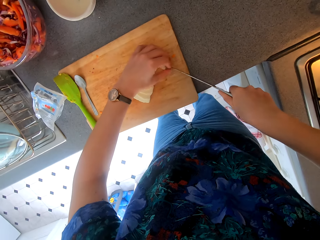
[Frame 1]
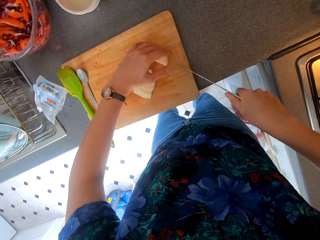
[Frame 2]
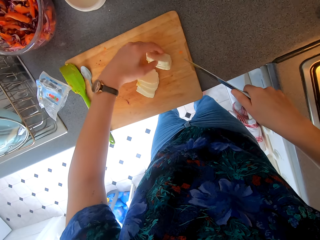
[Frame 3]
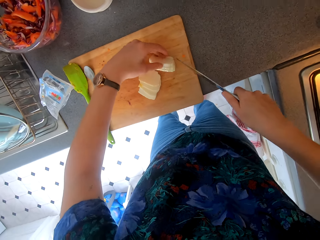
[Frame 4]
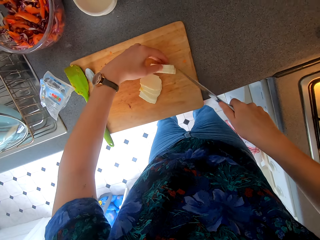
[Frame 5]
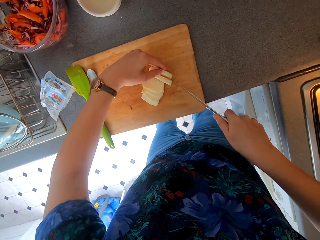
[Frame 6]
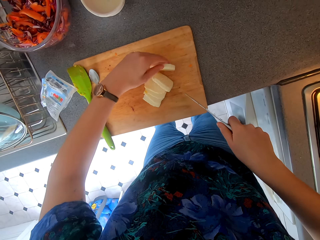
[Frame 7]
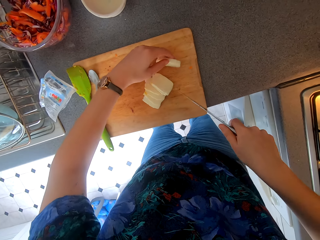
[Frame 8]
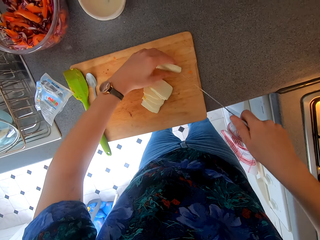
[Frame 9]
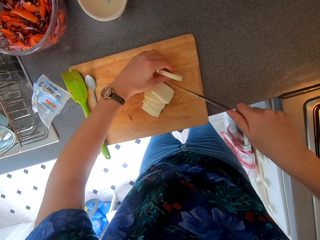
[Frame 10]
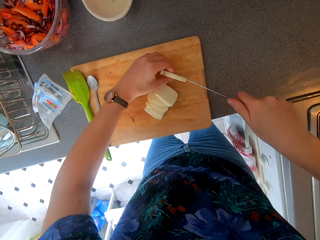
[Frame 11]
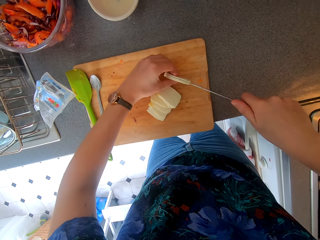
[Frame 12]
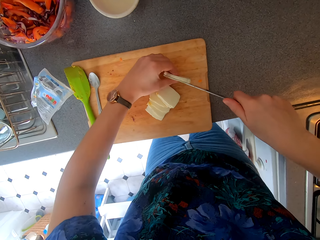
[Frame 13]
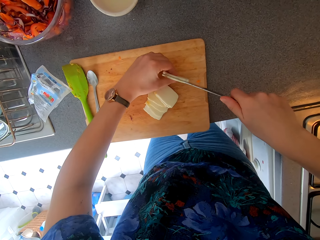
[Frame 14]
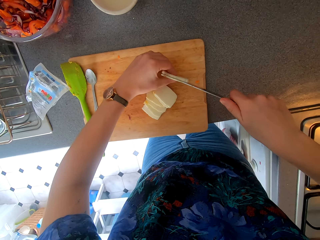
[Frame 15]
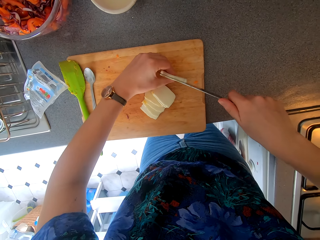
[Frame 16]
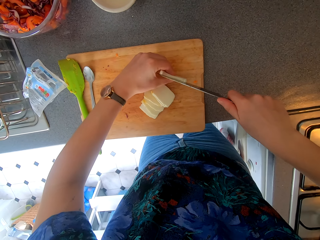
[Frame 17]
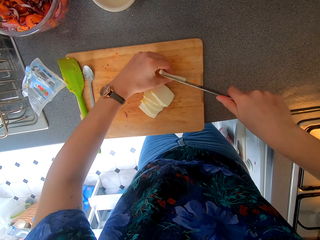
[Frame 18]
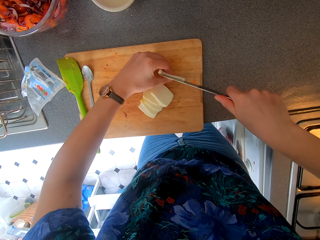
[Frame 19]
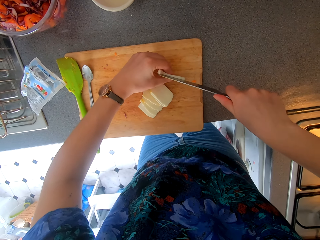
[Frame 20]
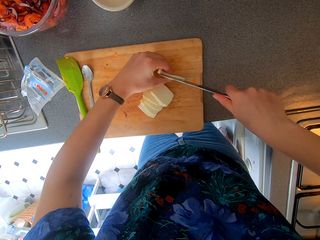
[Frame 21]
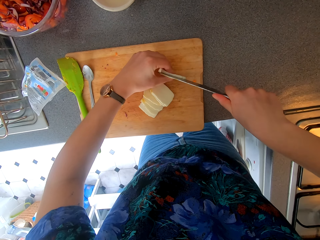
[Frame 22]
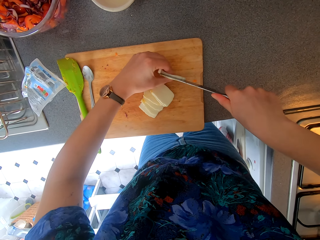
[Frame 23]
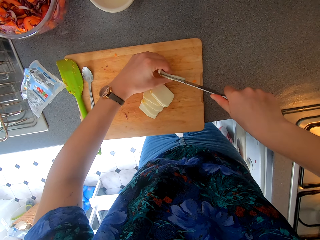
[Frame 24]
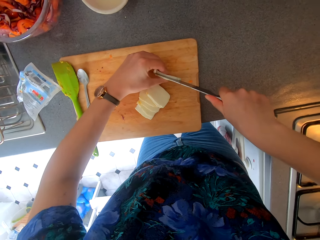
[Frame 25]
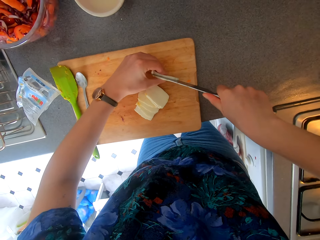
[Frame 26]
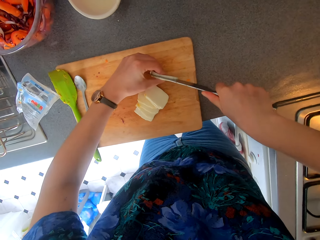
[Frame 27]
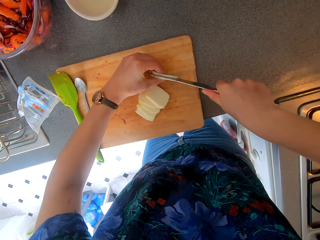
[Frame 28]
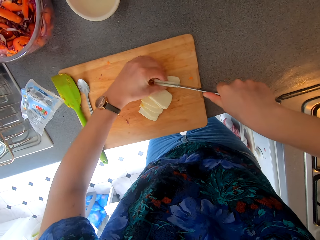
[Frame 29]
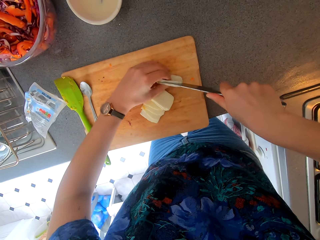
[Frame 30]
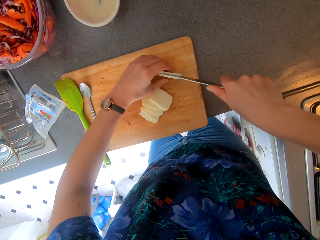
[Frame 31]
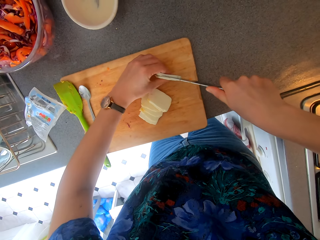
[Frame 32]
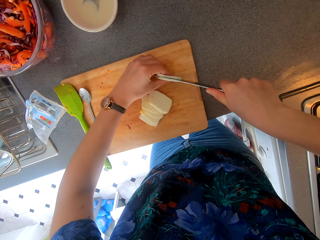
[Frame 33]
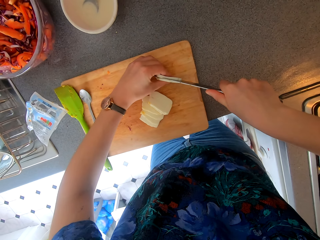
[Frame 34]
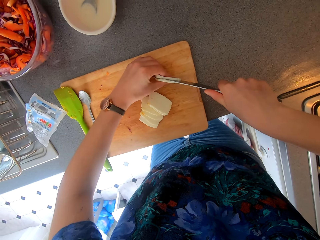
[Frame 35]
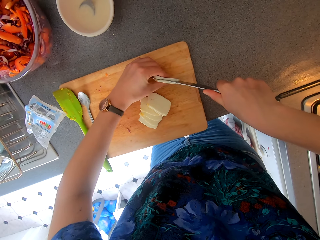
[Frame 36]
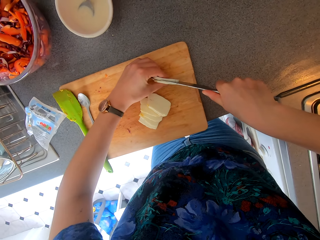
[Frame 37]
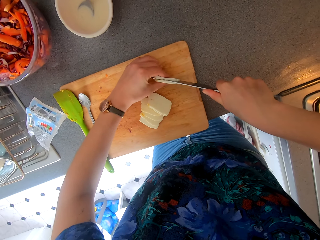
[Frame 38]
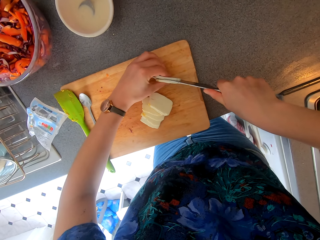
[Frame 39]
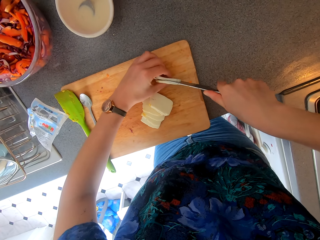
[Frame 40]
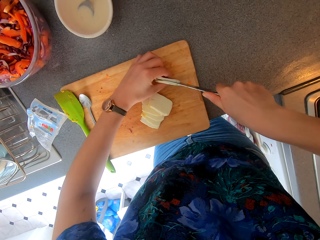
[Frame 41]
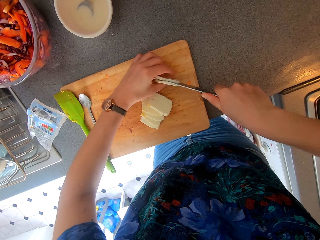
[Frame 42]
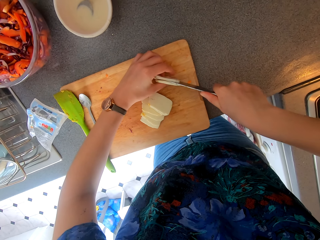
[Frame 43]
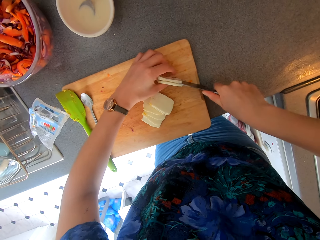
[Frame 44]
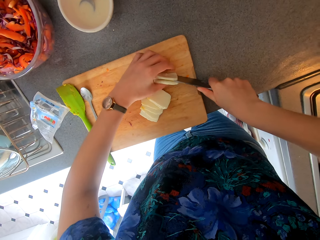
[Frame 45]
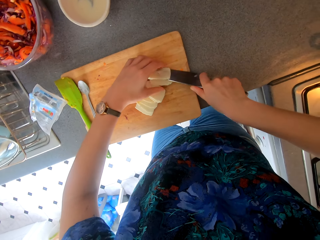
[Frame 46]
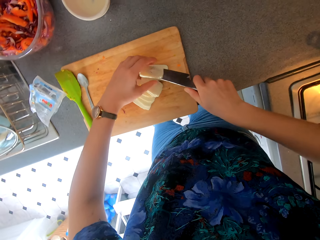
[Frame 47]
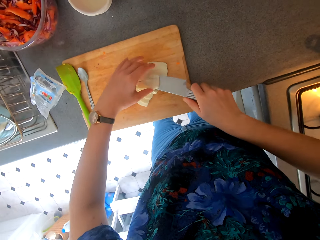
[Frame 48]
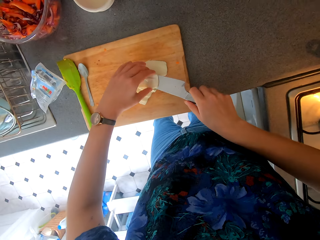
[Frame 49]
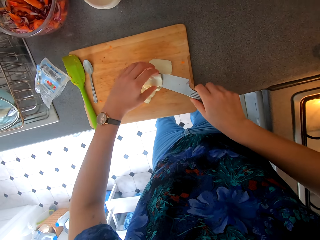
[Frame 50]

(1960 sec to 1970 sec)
The camera wearer cuts something with a knife. They hold something. They hold something again. They cut something with the knife.

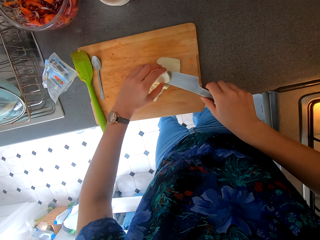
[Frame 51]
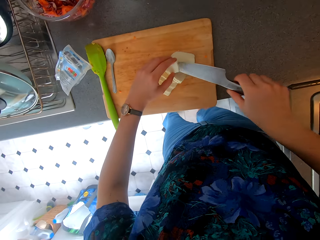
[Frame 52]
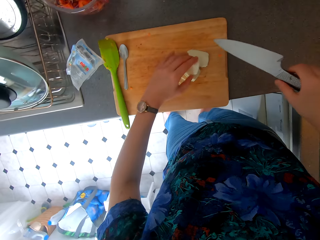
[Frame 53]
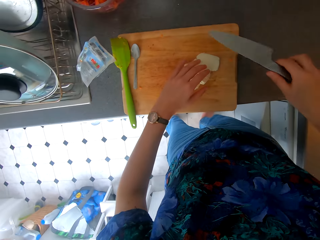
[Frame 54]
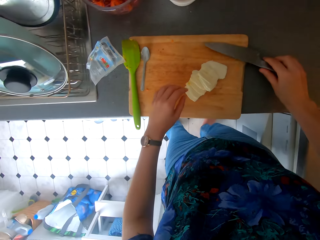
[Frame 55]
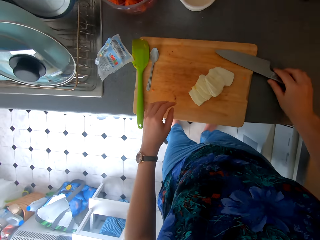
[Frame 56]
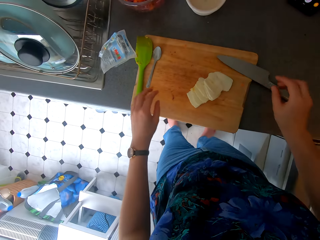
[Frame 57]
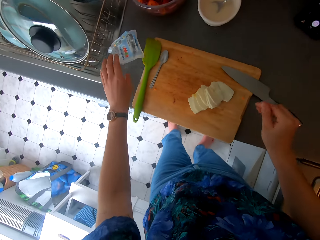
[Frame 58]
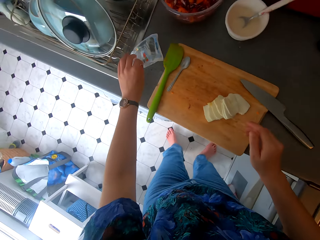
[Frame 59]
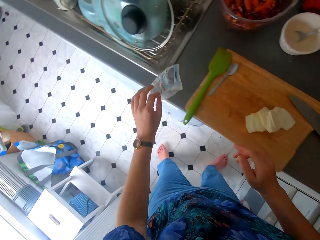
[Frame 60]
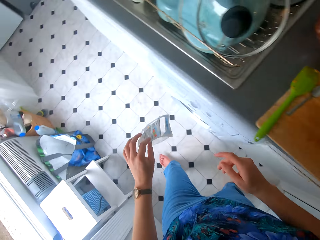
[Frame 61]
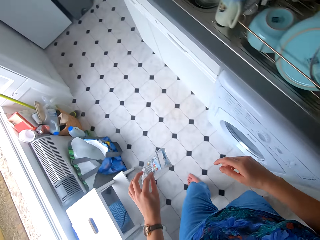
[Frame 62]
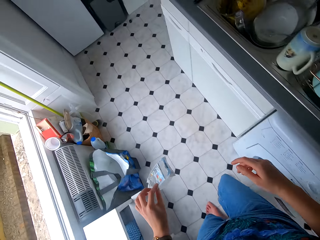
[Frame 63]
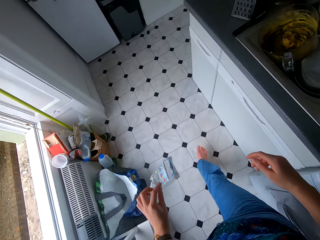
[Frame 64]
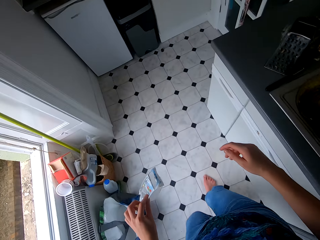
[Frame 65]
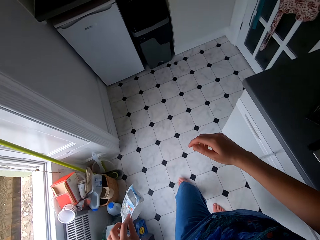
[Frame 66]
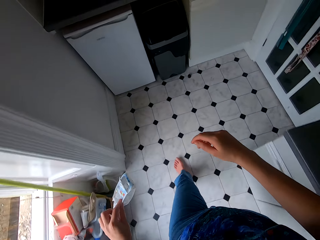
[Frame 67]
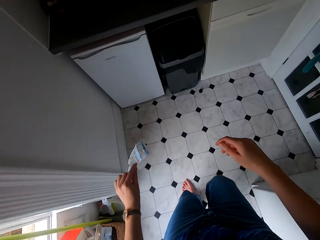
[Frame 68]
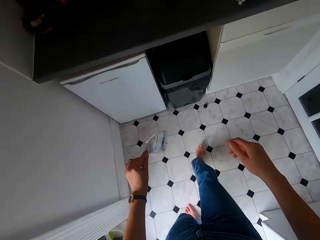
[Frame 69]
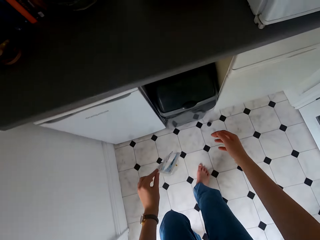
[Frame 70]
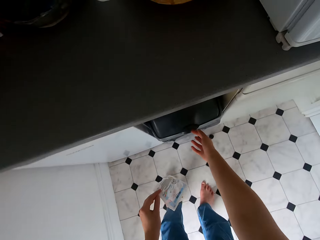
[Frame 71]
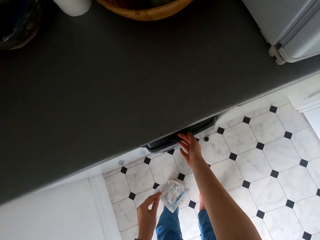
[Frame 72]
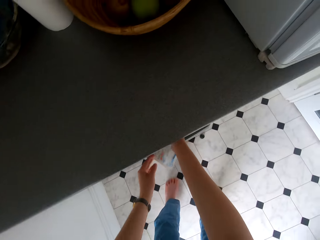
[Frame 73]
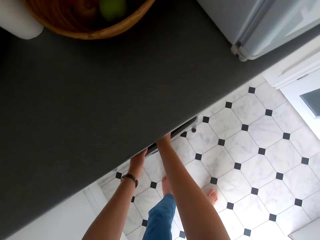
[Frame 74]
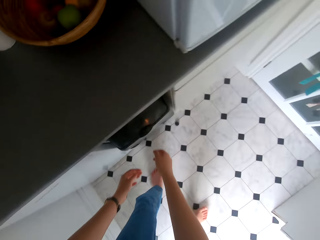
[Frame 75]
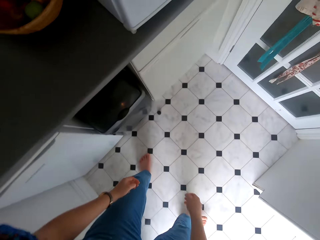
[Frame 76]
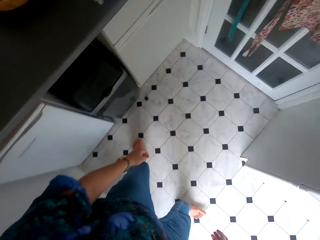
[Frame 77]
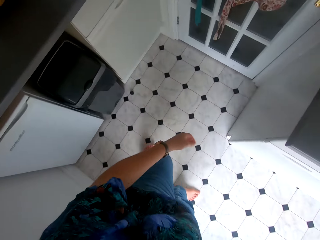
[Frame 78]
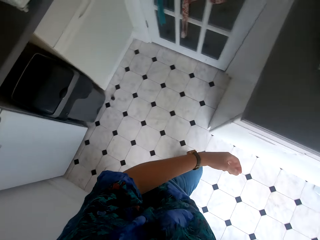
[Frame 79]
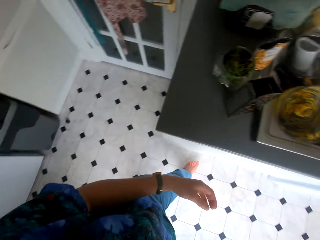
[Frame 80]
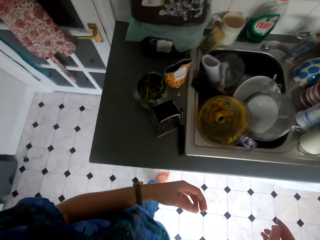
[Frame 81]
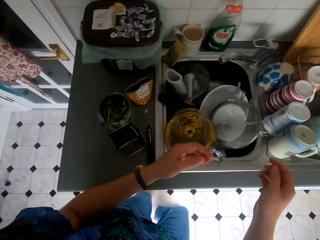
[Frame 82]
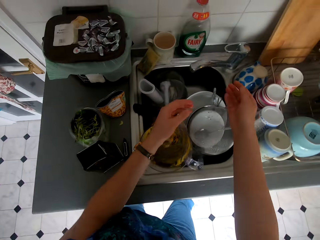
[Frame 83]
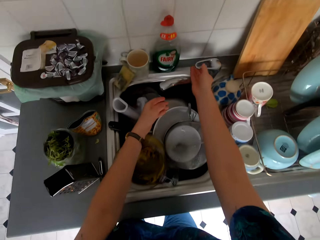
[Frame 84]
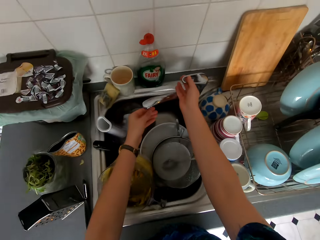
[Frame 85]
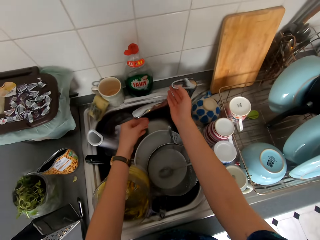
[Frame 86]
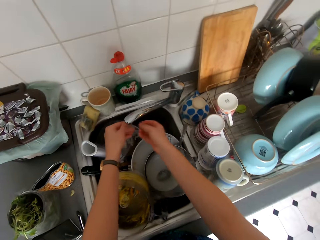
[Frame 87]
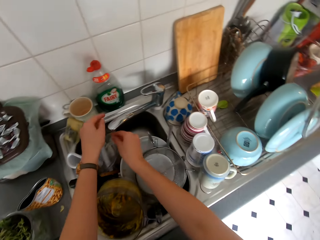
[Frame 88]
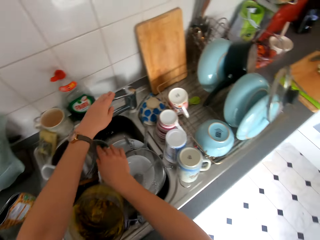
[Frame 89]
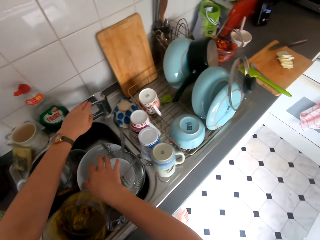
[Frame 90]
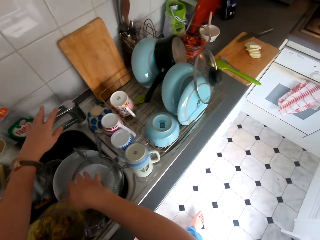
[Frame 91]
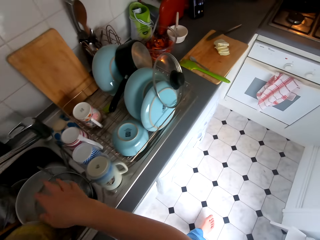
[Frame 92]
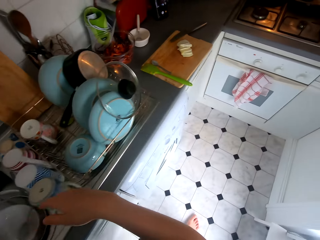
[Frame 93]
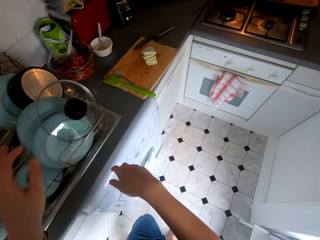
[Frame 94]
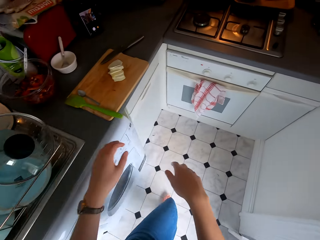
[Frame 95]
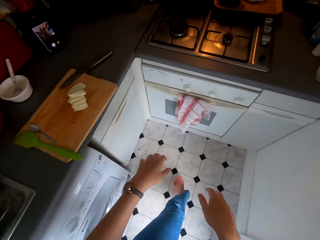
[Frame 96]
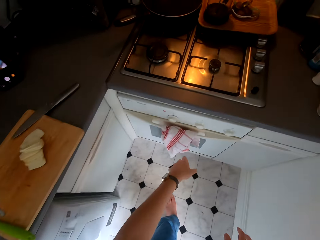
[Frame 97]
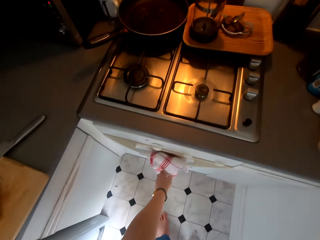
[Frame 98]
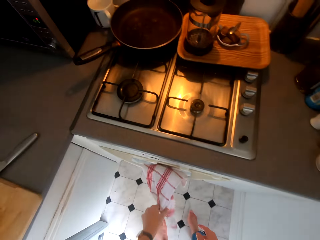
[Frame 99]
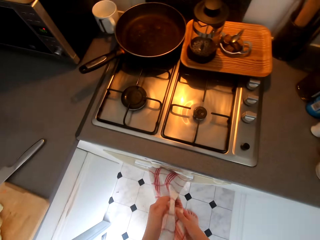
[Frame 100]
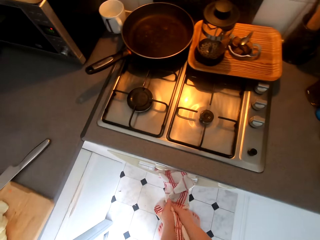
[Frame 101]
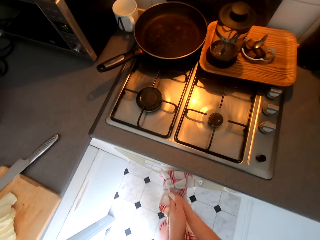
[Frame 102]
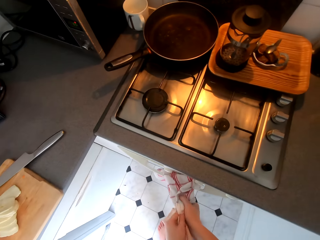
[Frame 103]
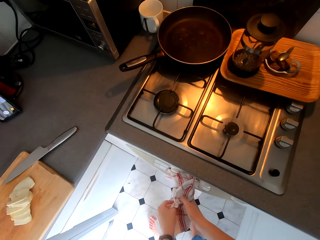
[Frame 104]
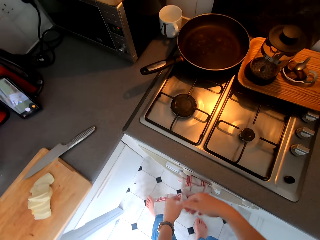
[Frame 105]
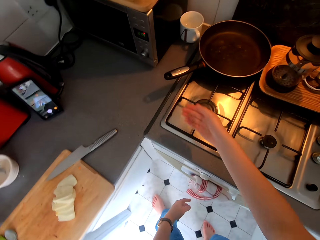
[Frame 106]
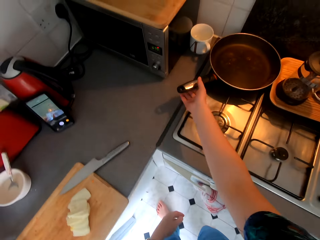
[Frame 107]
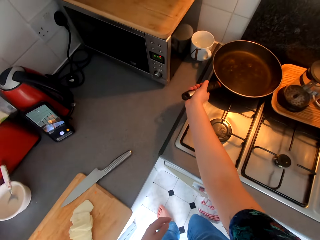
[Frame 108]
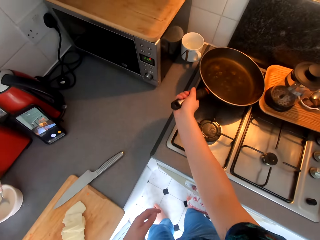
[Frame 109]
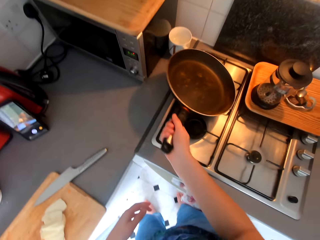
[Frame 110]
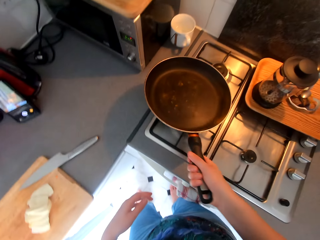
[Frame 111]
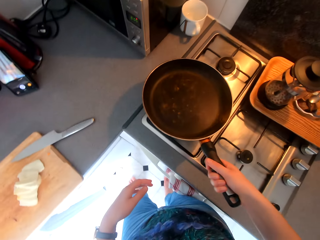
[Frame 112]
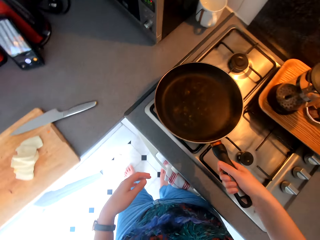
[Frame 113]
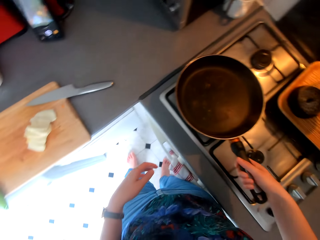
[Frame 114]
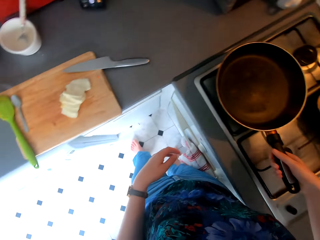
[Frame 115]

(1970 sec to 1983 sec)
The camera wearer holds something. They hold the knife. They place the knife down. They pick up a packet or plastic paper from the surface. They carry the plastic paper and walk around. They throw the plastic paper on the dust bin. They walk around. They cut something with the knife. They rinse the hands with water. They close the water tap. They walk around. They wipe hands with the kitchen towel. They pick up the cooking pan.
